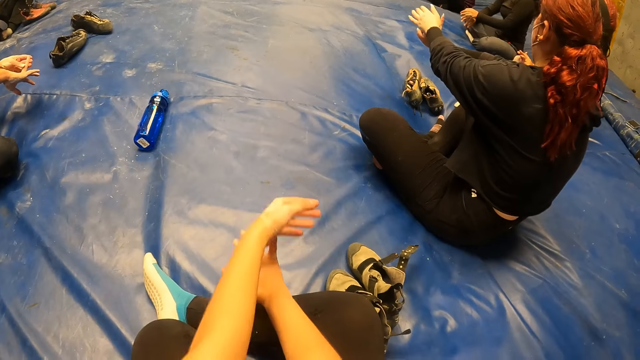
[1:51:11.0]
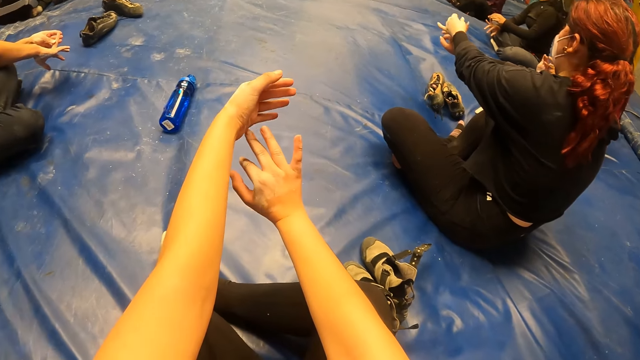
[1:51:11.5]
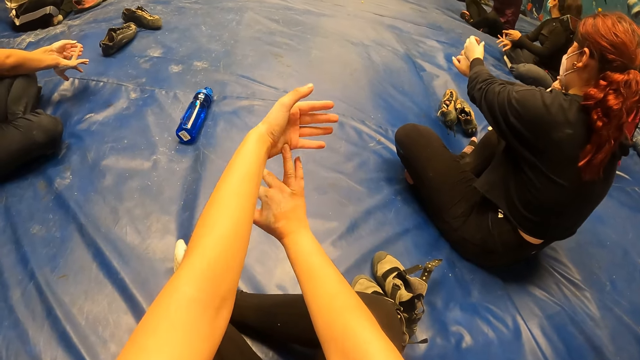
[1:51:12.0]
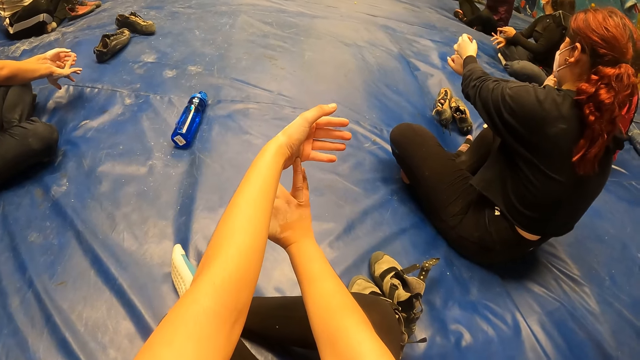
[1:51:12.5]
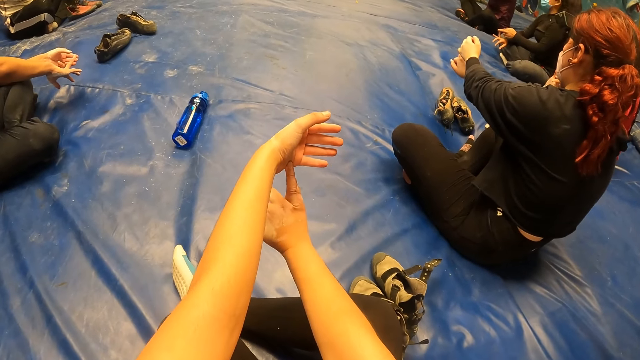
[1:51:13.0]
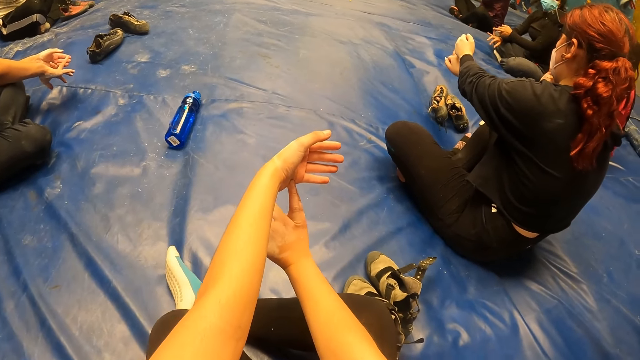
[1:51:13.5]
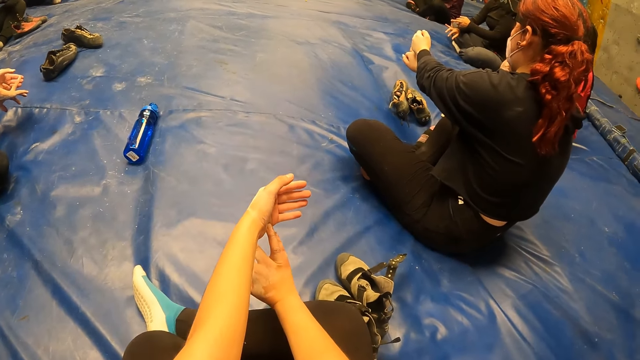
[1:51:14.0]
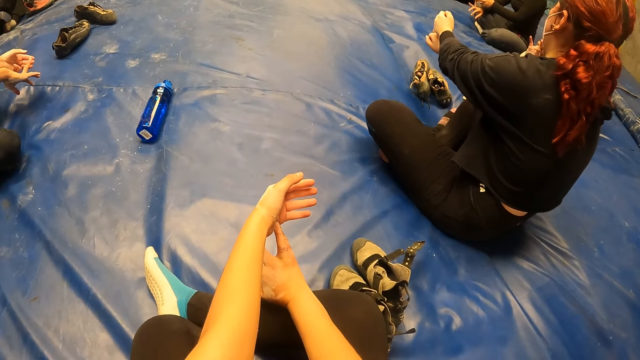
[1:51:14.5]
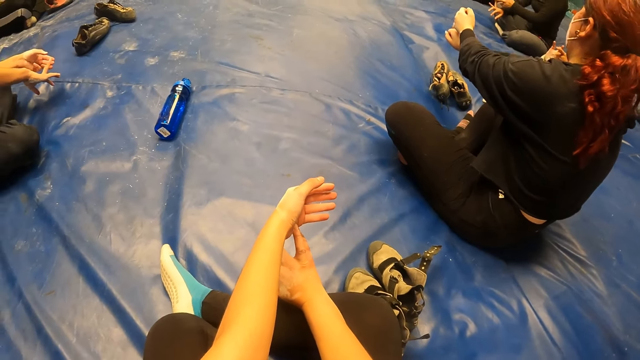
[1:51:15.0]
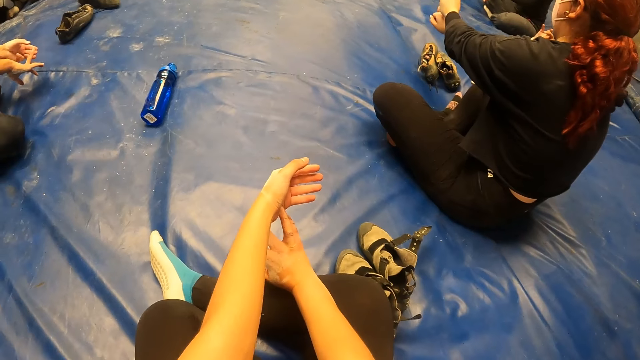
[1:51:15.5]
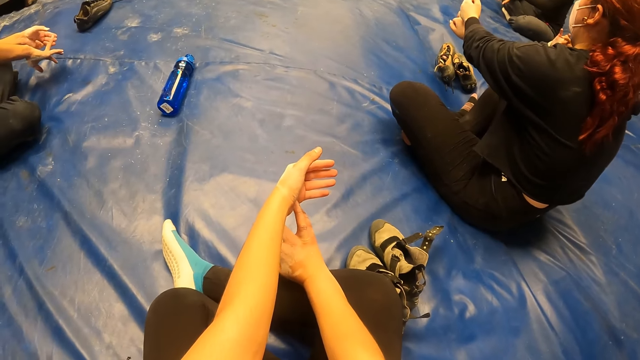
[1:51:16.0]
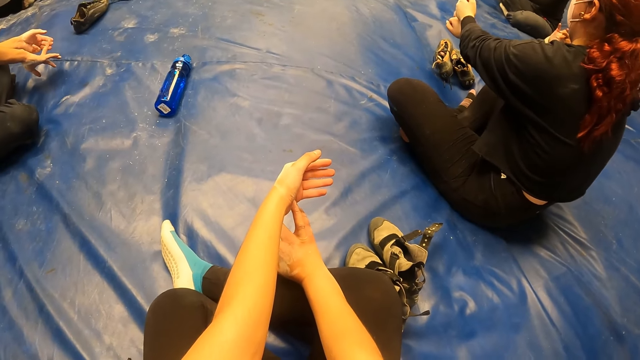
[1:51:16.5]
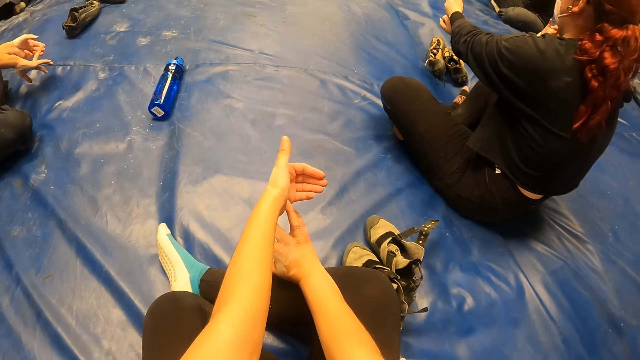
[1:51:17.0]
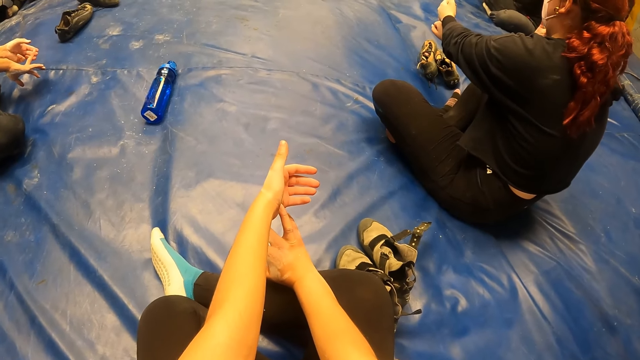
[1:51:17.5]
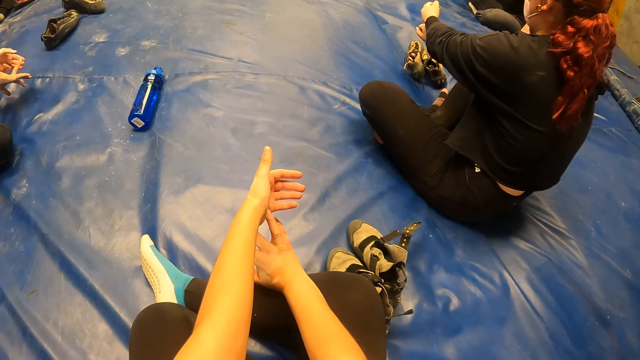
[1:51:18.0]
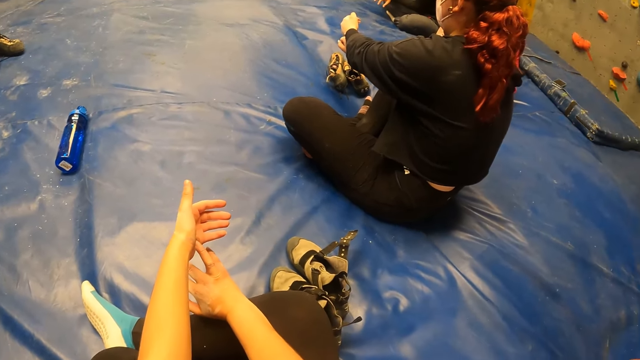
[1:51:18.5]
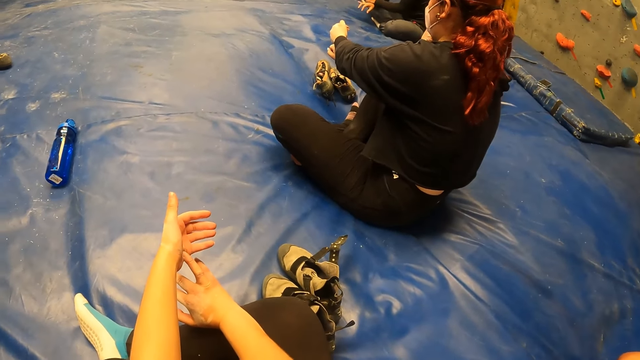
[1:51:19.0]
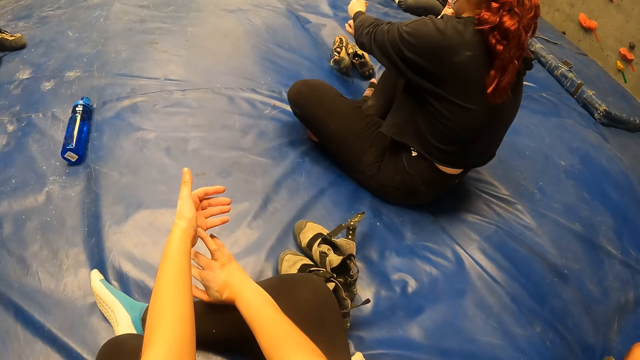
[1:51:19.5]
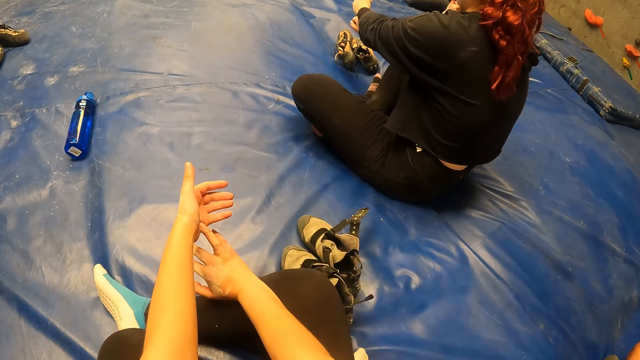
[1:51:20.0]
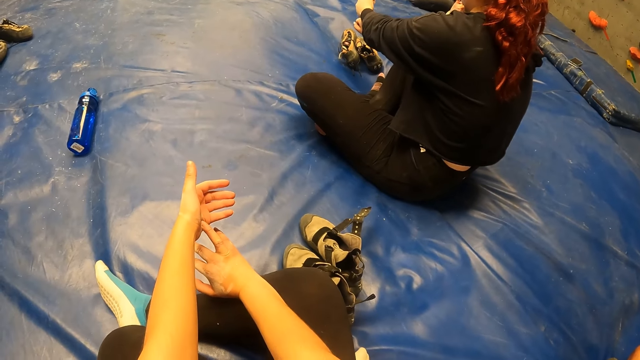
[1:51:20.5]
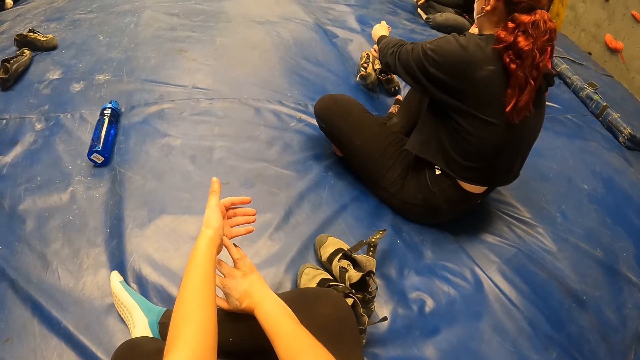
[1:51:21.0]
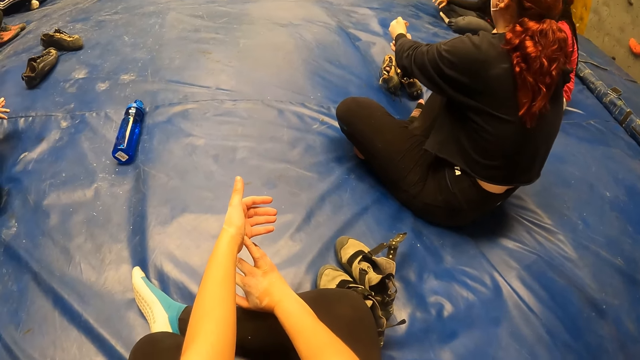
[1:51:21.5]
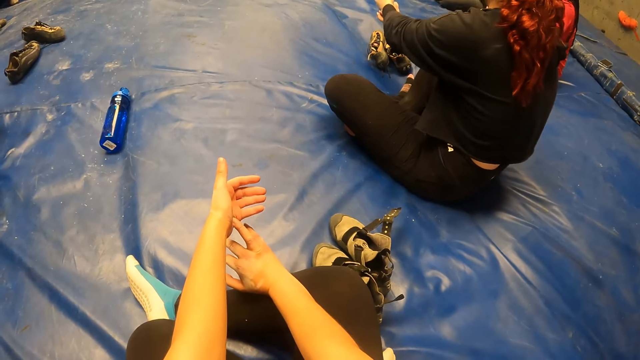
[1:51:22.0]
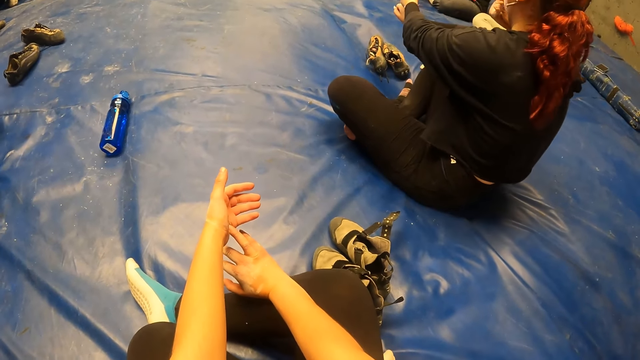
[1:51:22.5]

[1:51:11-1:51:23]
The camera wearer stretches the right hand ring finger.

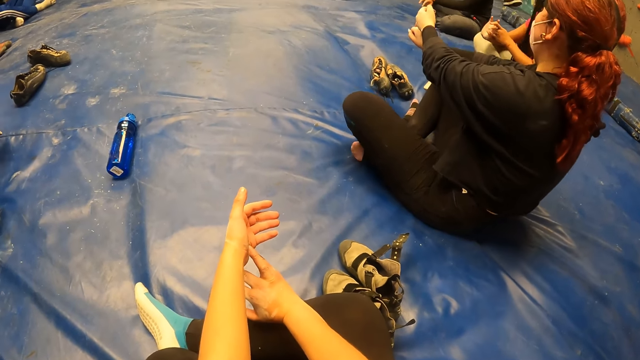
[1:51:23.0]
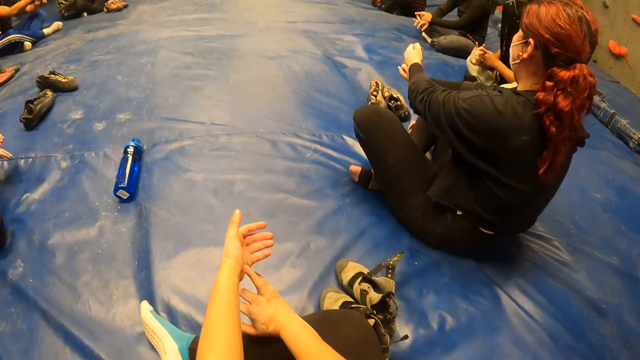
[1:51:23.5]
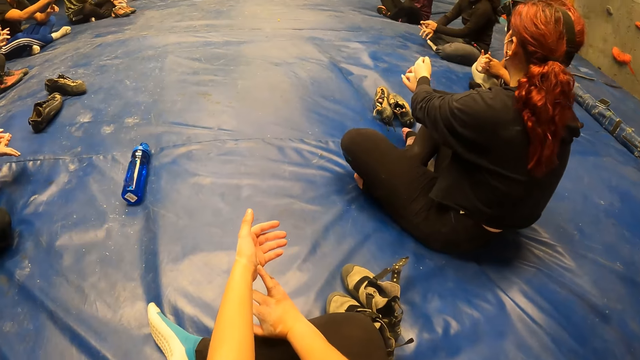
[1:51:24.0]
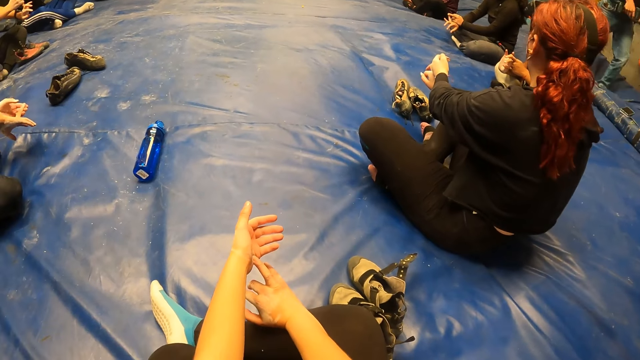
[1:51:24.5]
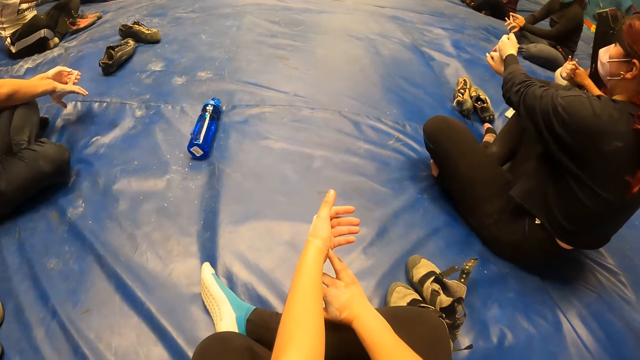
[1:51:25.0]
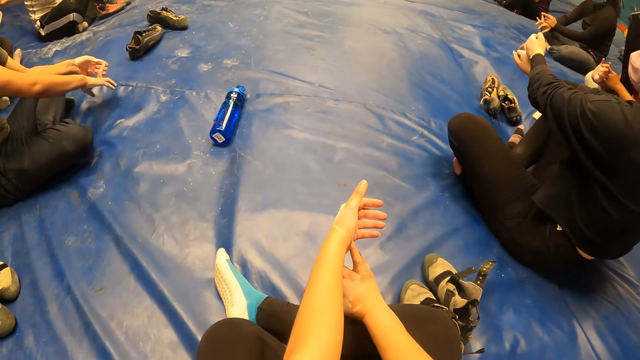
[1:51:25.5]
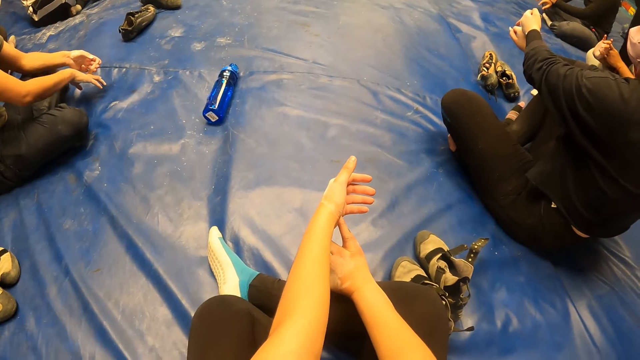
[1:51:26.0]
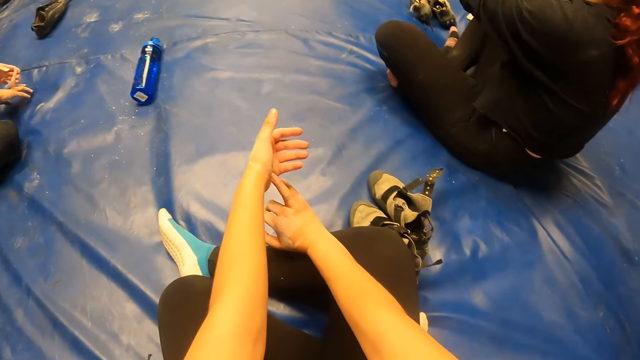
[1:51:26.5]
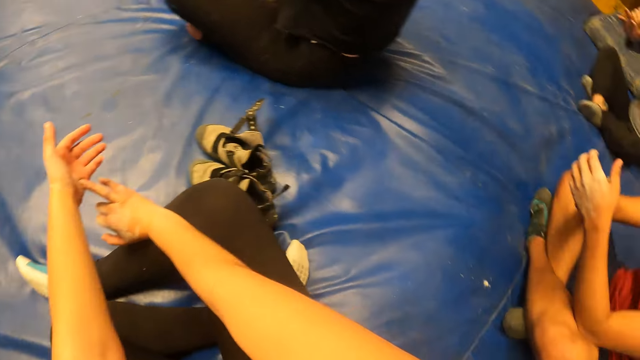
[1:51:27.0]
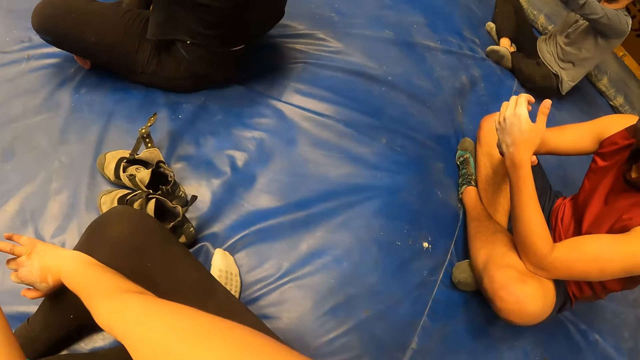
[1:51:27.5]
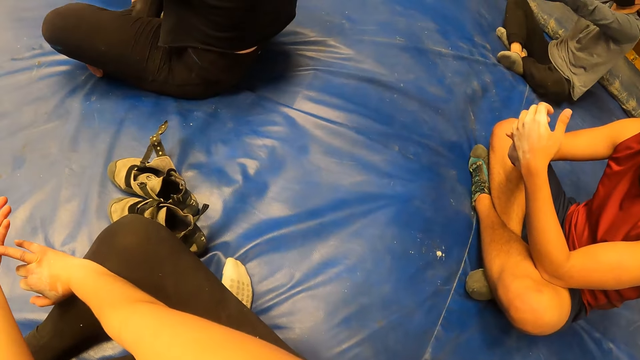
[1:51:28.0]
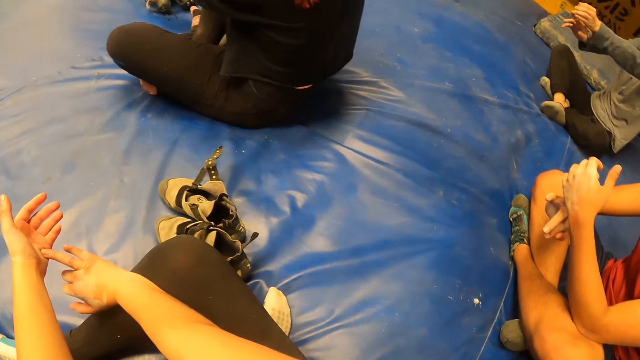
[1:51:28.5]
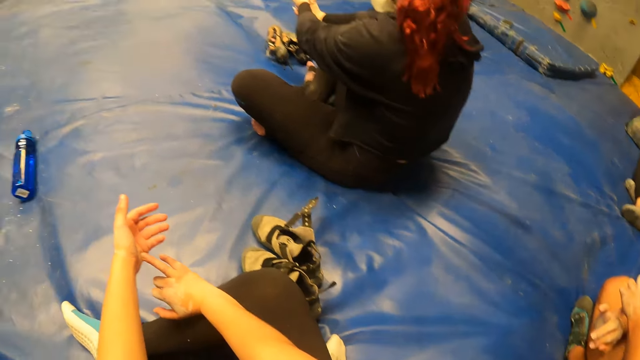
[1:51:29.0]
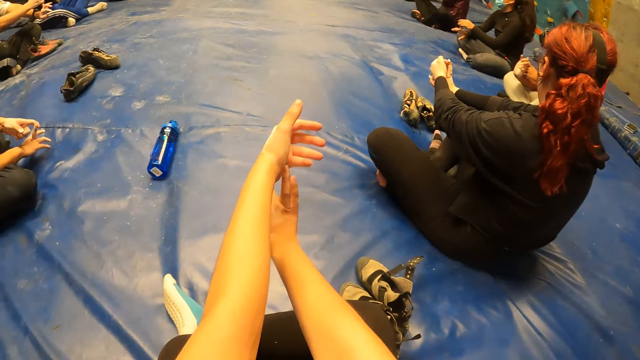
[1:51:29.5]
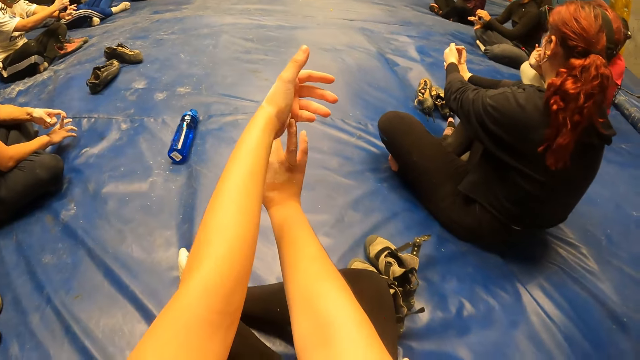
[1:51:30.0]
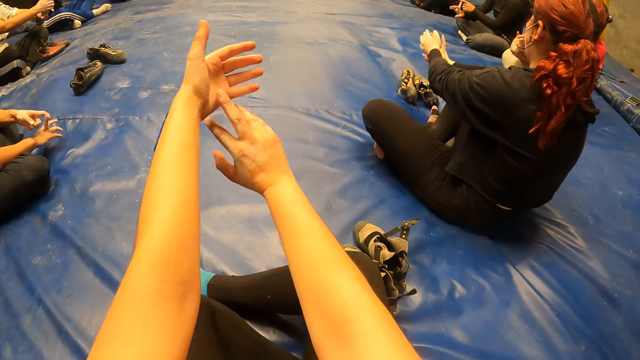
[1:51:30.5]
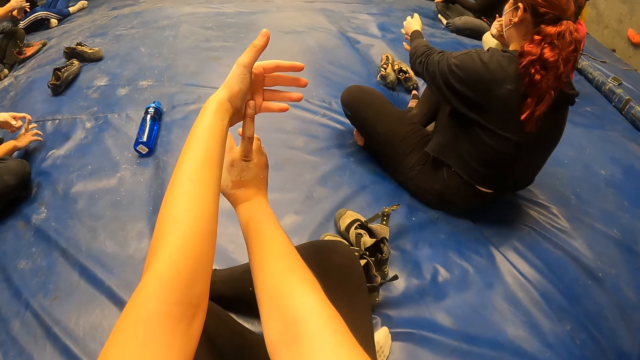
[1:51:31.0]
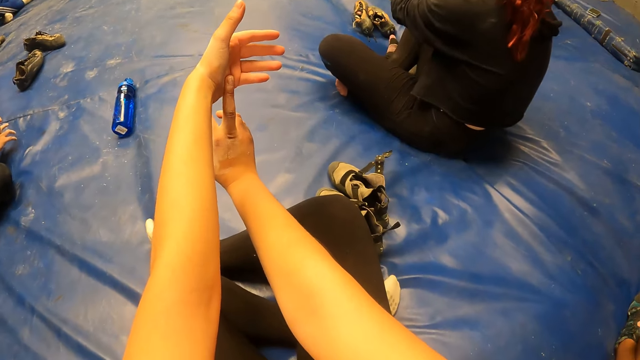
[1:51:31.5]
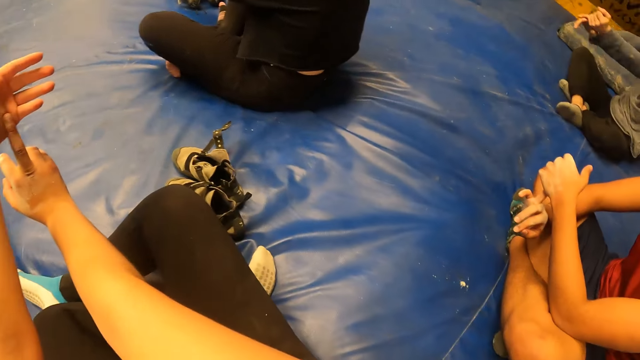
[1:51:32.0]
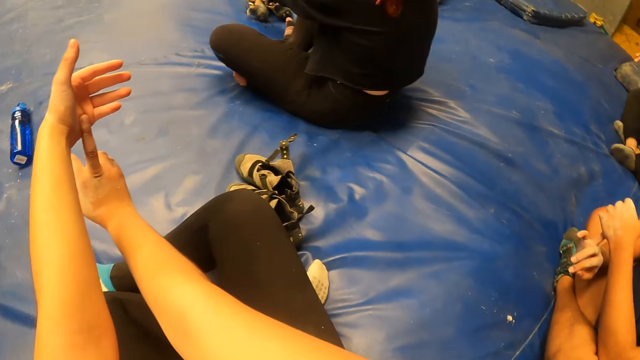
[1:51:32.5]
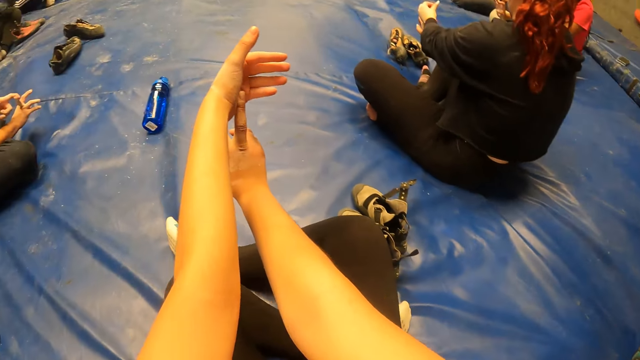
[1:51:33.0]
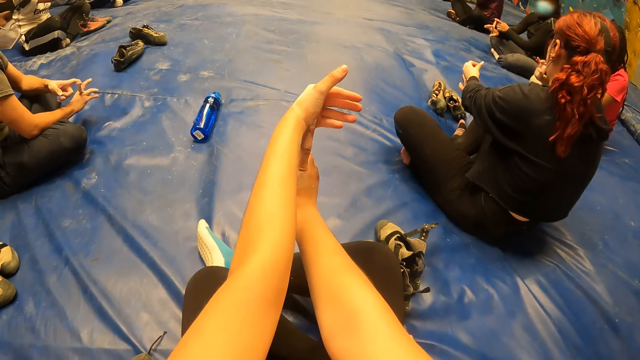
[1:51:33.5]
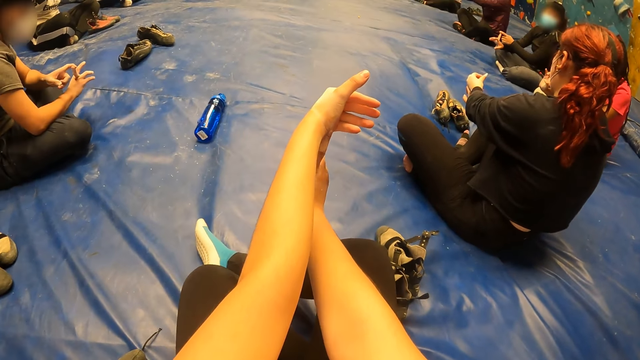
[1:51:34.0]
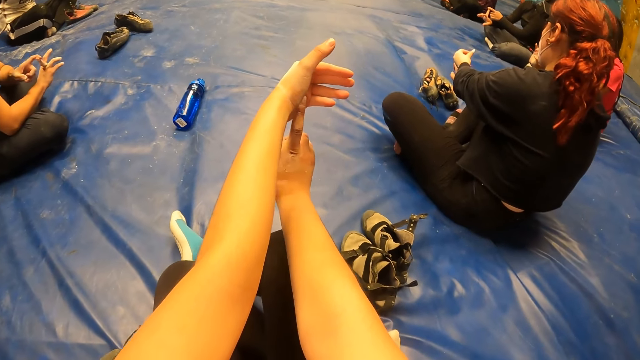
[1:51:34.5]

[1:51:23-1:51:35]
The camera wearer stretches the right hand middle finger.
